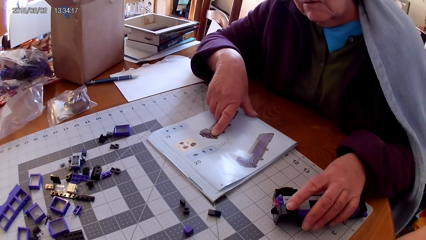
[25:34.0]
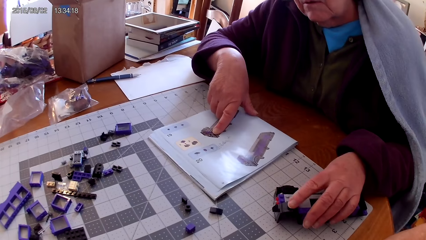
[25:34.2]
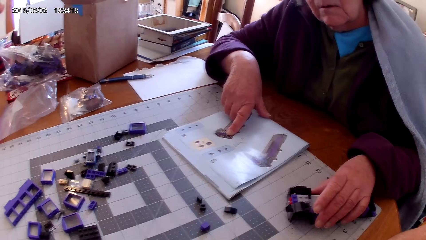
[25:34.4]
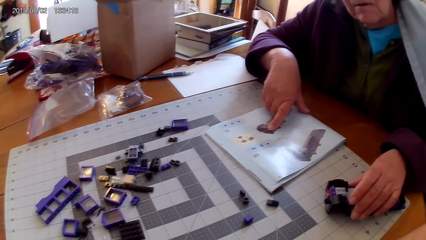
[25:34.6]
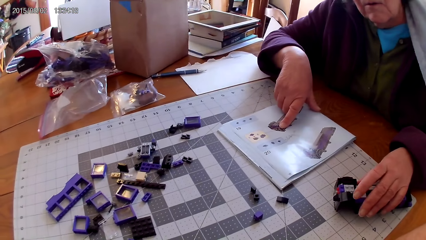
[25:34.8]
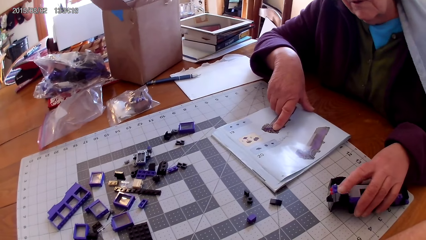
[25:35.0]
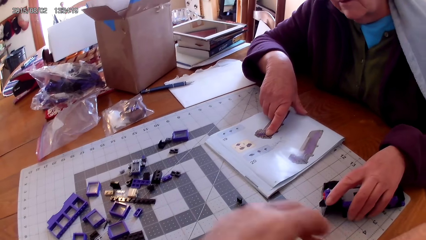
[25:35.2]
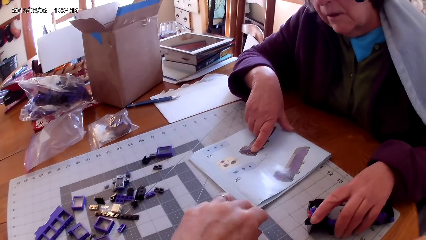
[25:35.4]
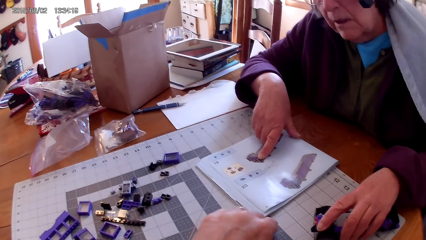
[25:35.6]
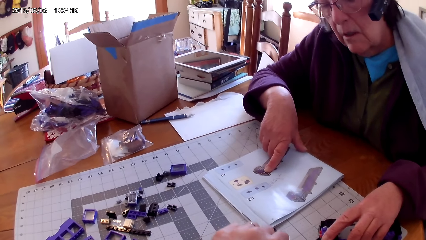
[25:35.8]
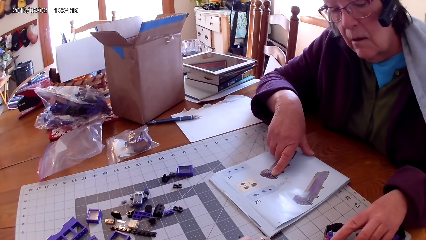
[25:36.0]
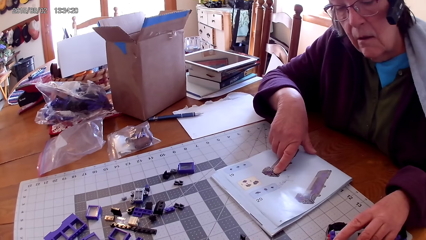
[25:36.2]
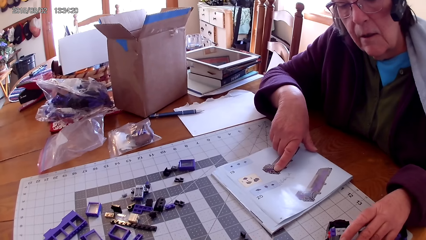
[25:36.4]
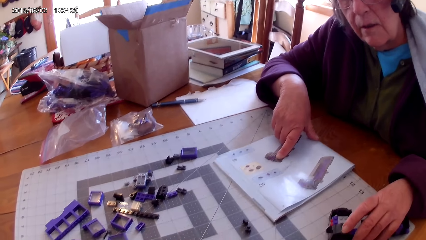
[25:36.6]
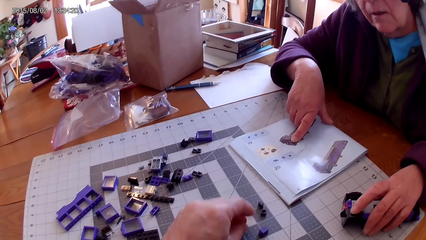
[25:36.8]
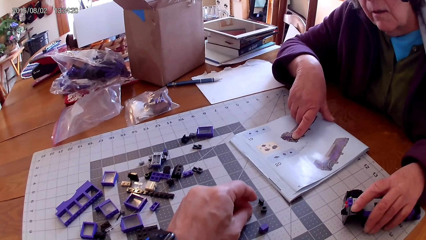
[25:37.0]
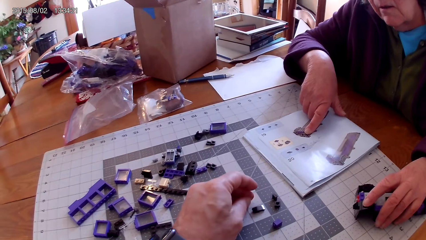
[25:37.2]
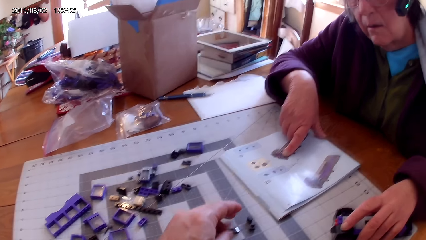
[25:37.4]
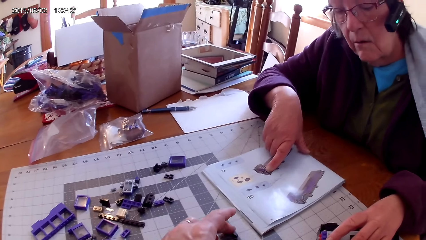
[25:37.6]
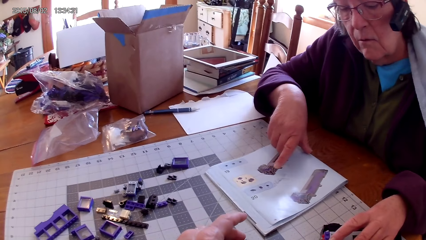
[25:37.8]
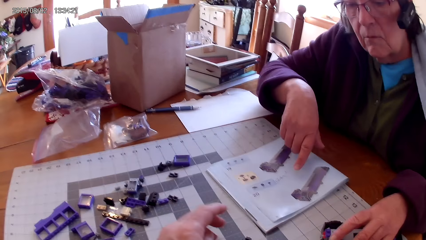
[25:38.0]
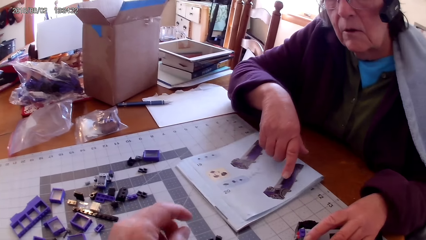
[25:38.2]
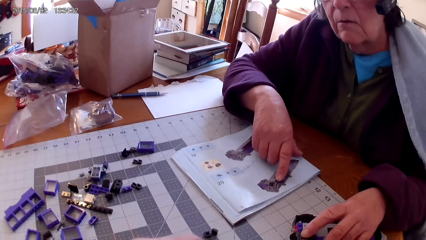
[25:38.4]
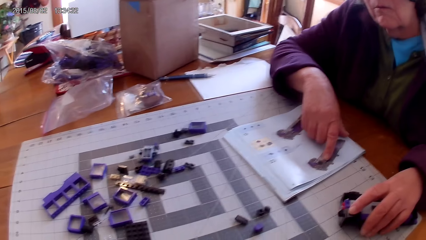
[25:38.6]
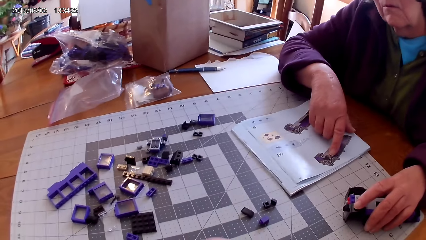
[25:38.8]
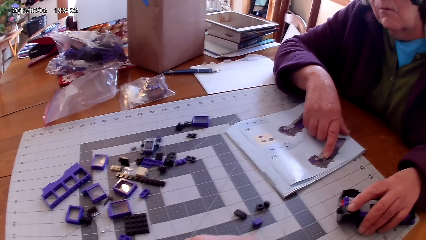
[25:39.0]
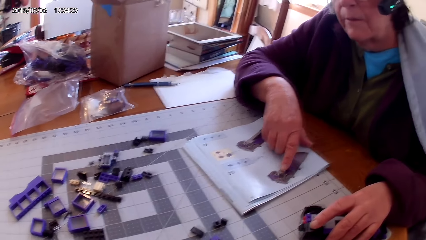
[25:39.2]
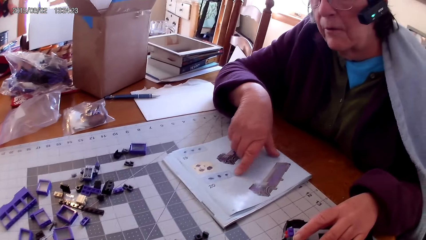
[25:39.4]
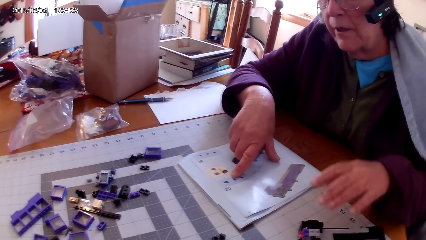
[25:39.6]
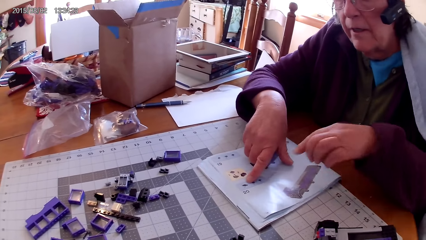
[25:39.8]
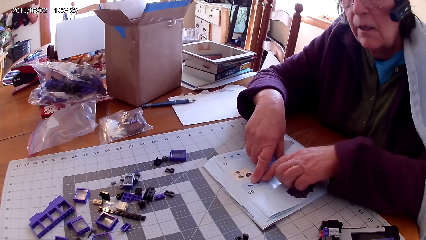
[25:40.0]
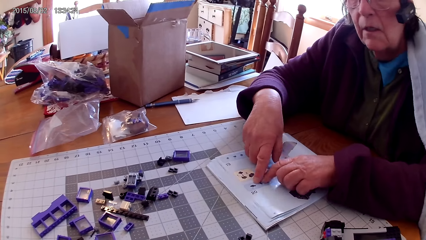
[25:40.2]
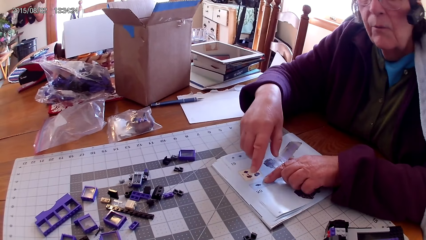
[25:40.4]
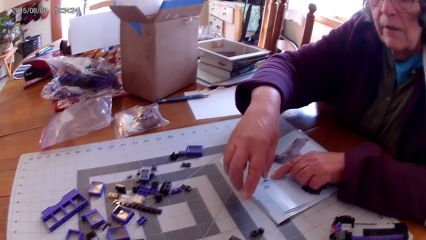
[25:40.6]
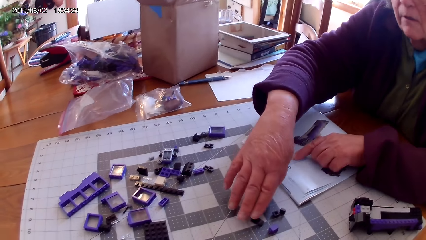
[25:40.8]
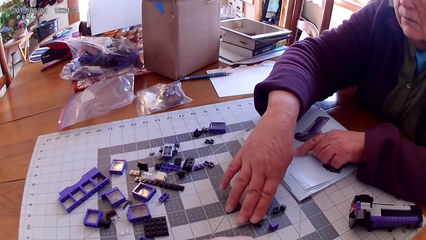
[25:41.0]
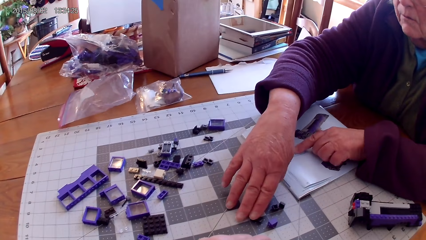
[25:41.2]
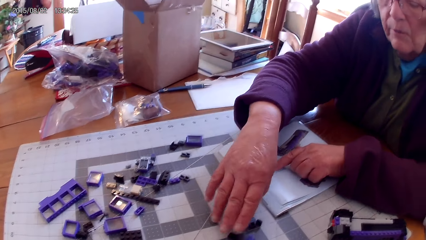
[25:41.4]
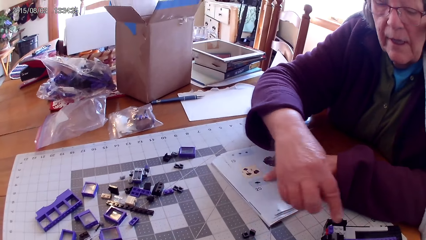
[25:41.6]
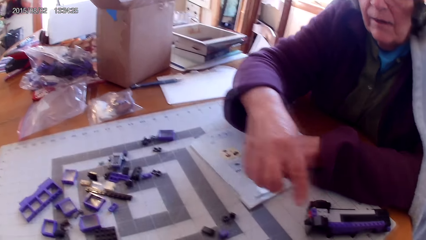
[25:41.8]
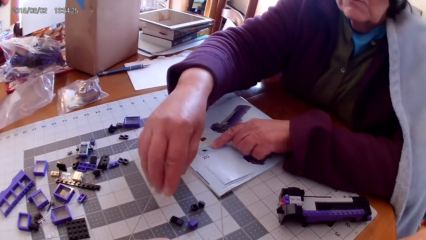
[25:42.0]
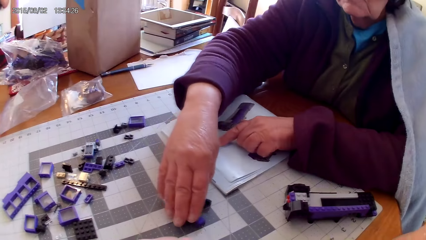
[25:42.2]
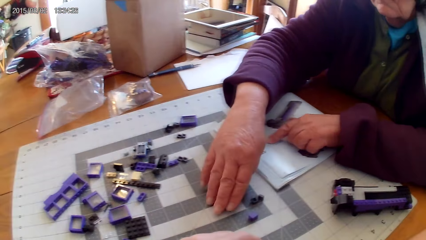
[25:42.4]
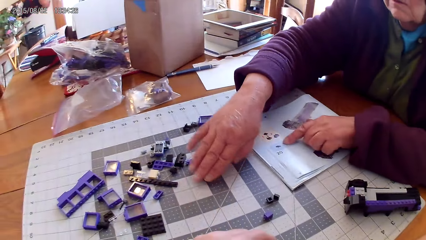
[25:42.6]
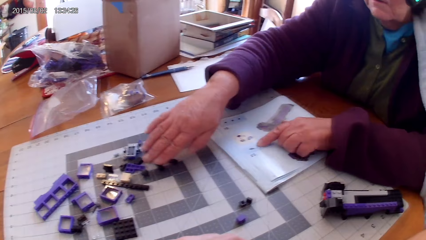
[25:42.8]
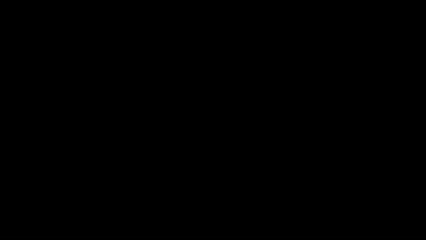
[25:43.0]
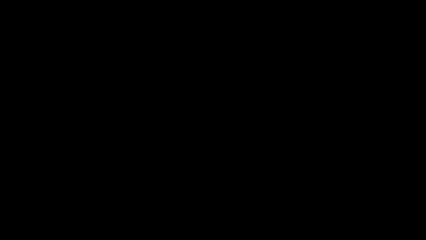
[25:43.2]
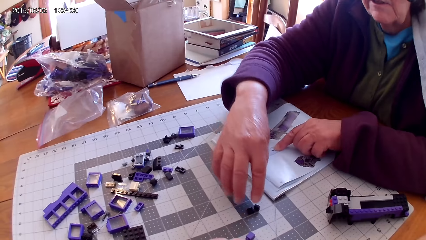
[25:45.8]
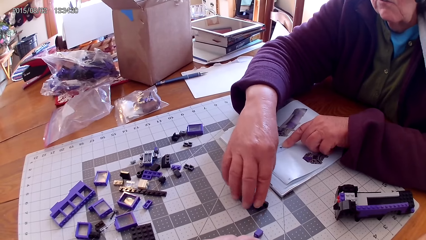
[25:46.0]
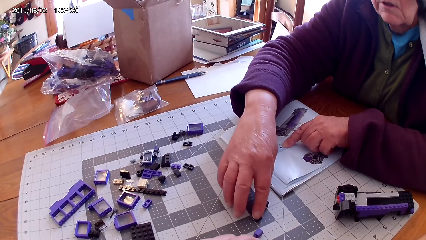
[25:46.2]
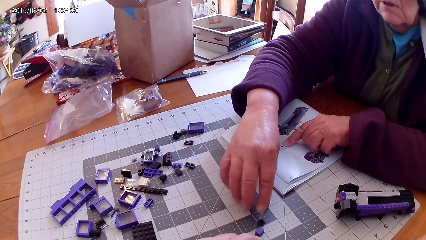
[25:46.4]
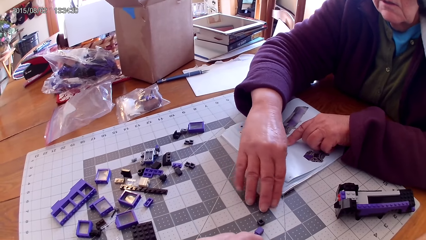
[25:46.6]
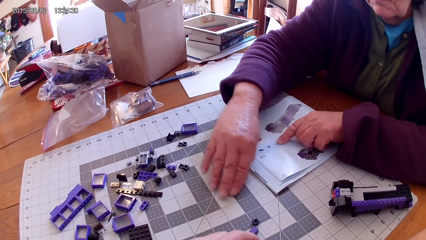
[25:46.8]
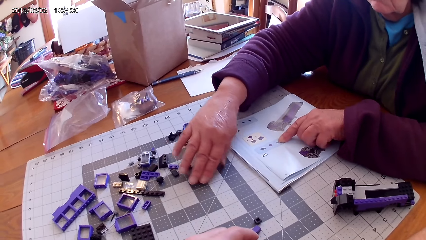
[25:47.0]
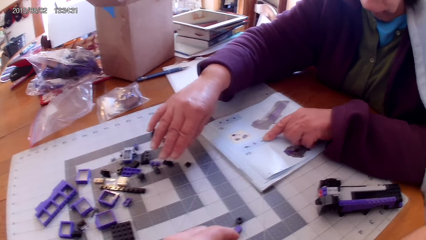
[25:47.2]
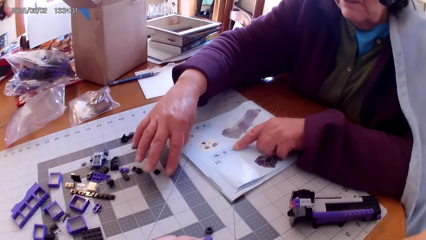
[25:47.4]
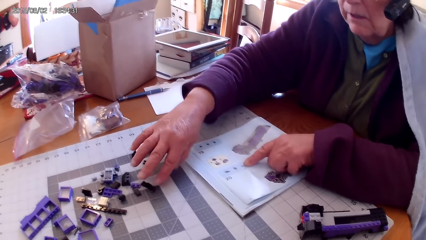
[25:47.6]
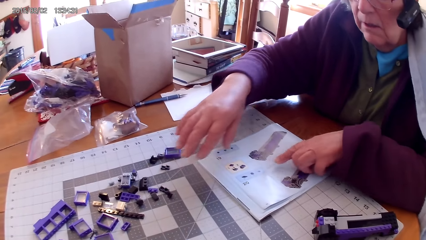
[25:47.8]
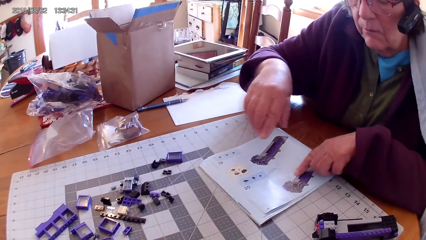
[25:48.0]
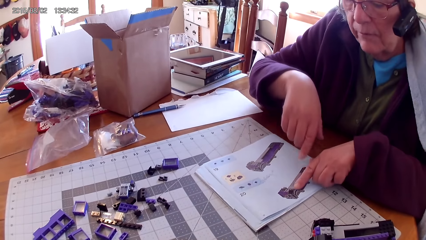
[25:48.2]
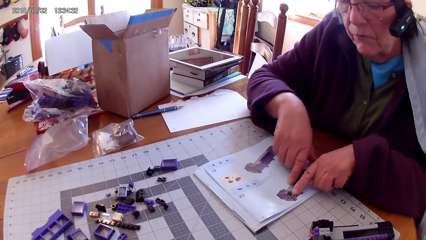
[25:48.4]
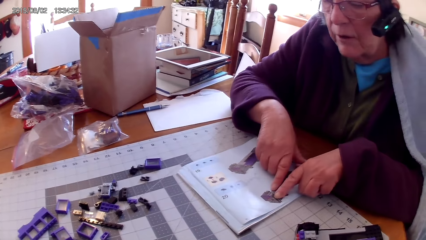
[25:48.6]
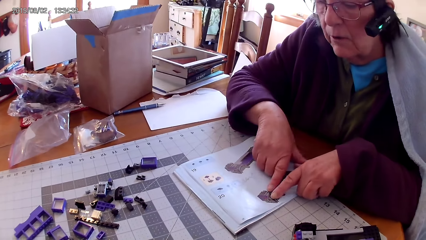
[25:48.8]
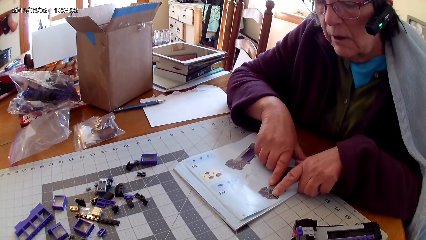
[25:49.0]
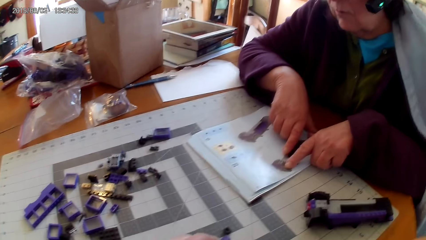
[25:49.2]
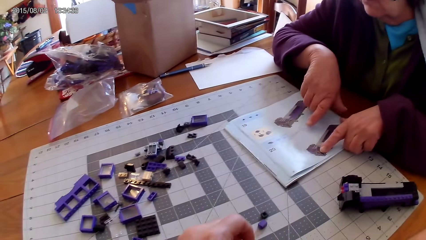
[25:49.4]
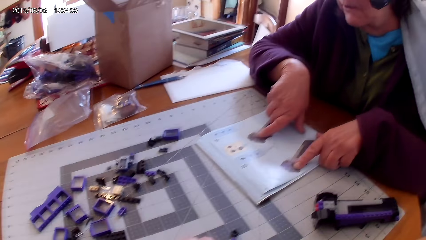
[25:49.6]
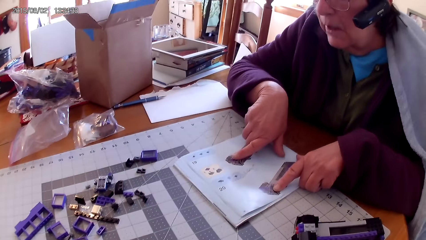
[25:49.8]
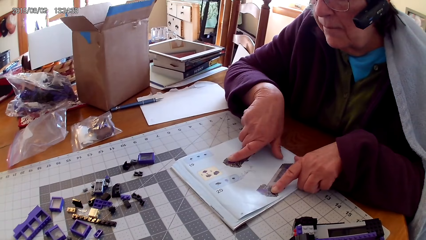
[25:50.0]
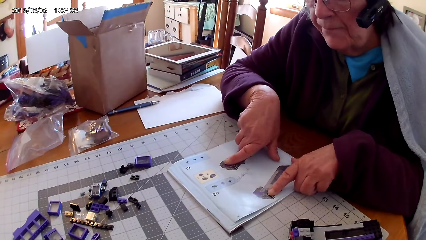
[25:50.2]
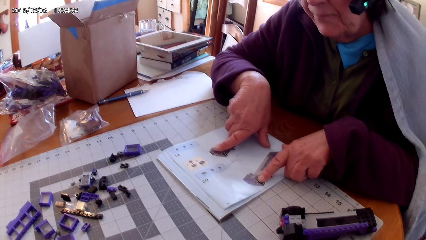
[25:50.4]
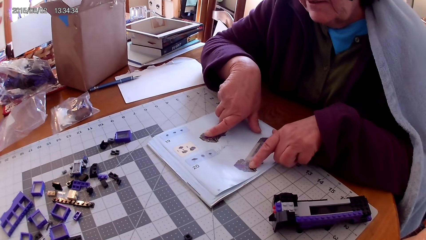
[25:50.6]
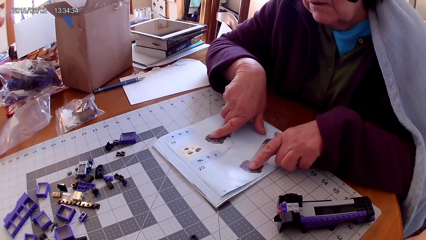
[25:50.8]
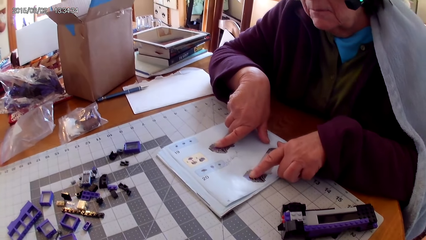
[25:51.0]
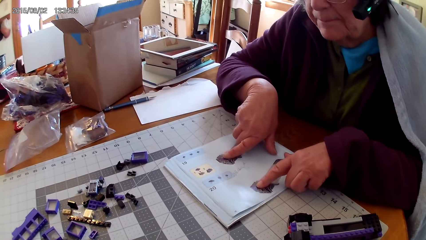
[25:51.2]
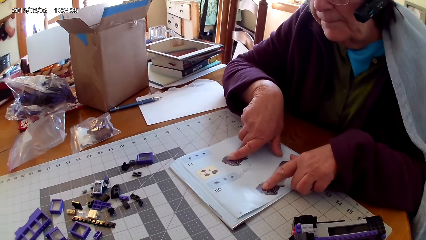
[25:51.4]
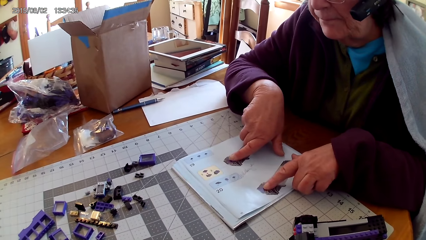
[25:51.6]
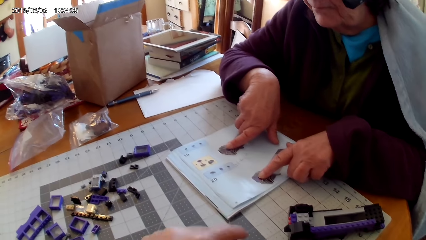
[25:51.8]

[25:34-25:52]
A person touches something. The camera wearer takes more spare parts. They look around. The person points at the manual book with both hands and points on the spare parts. The person slides a plastic on the table and arranges spare parts on the table. The person points at a picture in the manual book and holds the book with her two hands.
